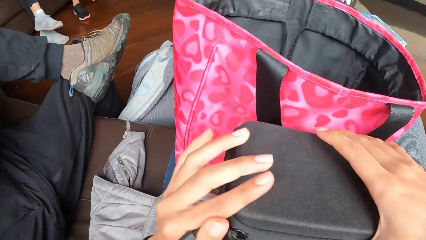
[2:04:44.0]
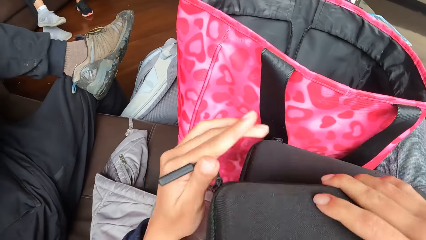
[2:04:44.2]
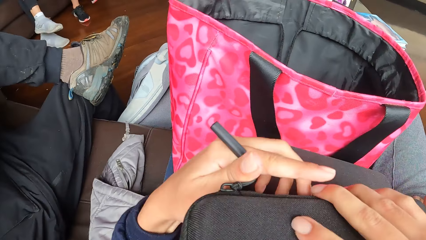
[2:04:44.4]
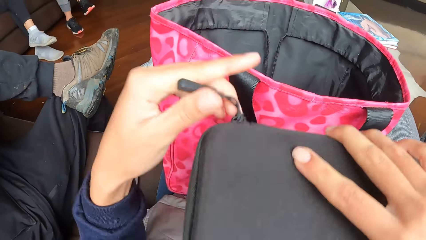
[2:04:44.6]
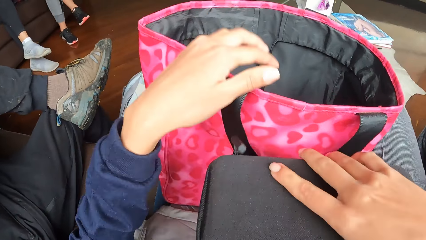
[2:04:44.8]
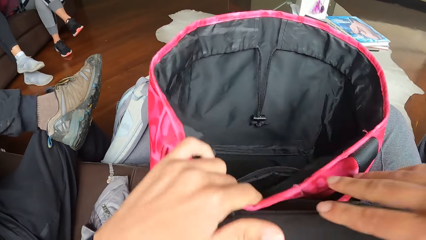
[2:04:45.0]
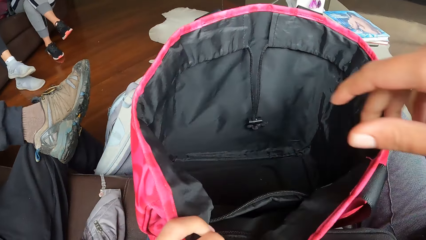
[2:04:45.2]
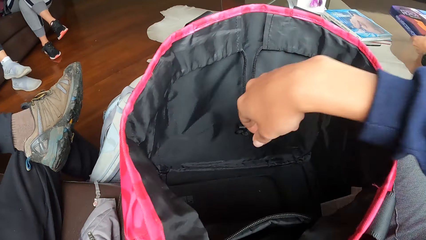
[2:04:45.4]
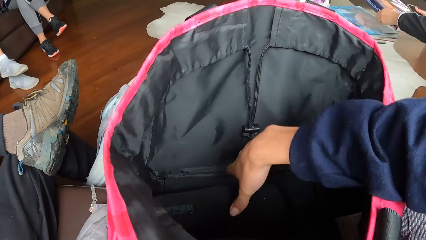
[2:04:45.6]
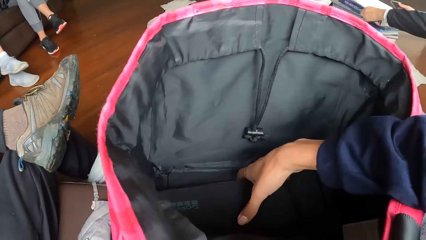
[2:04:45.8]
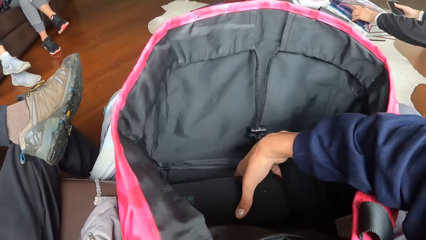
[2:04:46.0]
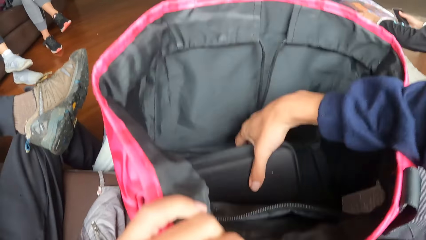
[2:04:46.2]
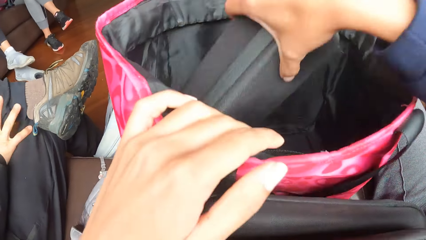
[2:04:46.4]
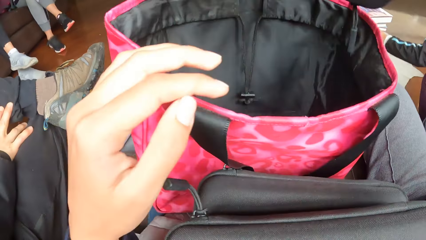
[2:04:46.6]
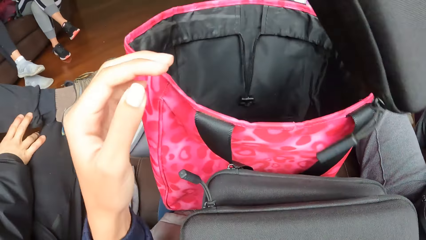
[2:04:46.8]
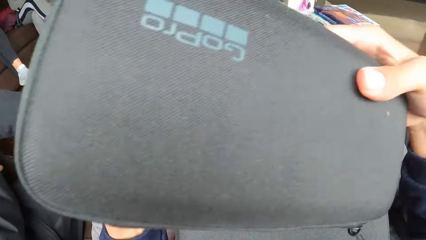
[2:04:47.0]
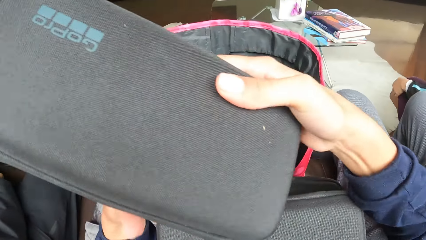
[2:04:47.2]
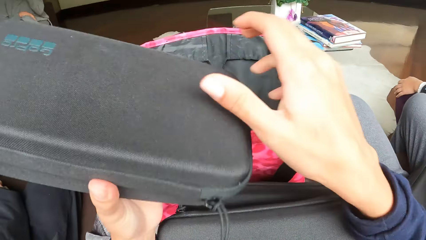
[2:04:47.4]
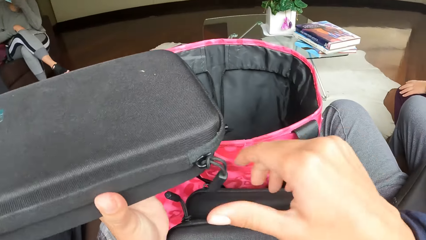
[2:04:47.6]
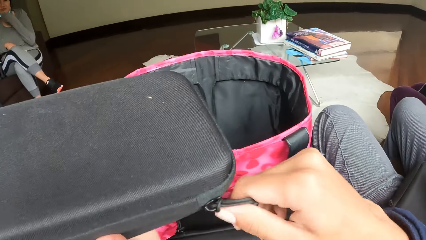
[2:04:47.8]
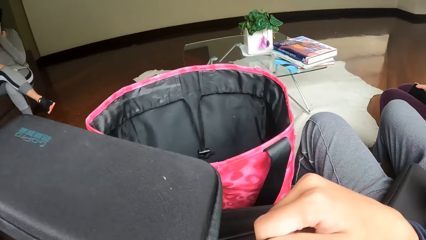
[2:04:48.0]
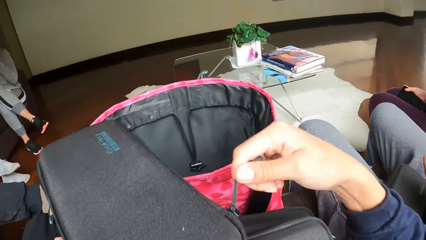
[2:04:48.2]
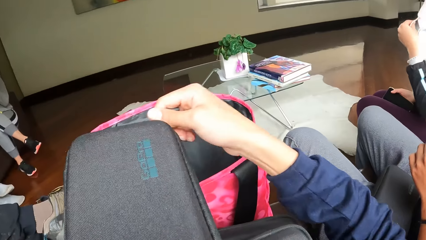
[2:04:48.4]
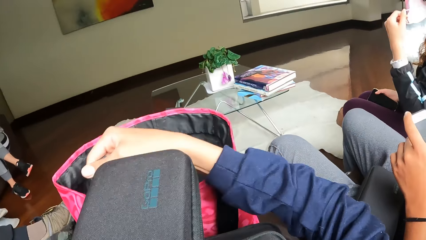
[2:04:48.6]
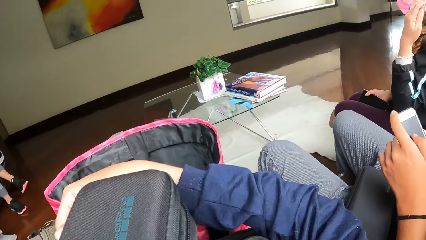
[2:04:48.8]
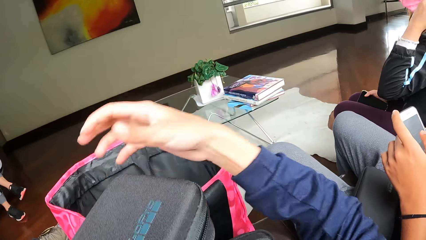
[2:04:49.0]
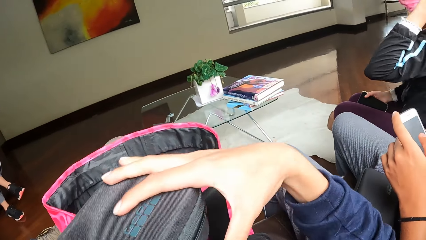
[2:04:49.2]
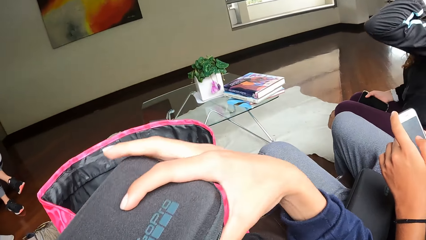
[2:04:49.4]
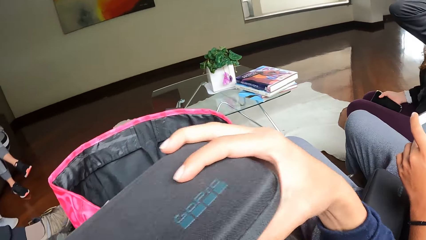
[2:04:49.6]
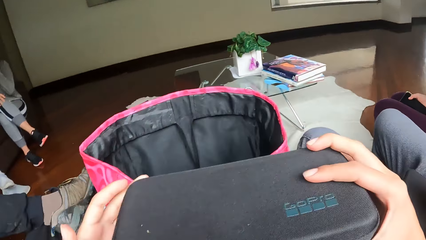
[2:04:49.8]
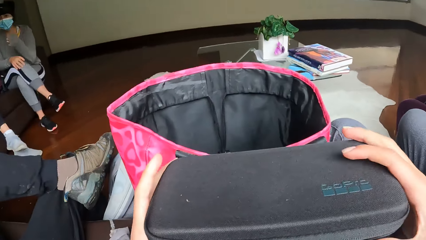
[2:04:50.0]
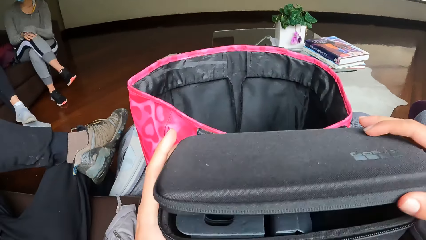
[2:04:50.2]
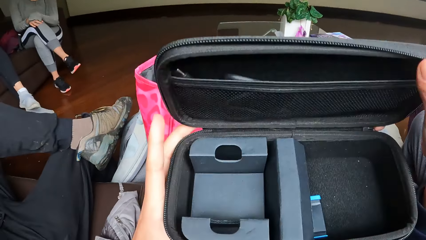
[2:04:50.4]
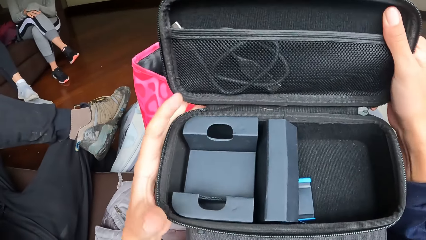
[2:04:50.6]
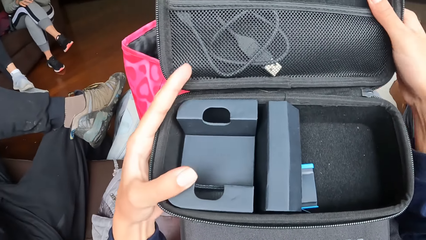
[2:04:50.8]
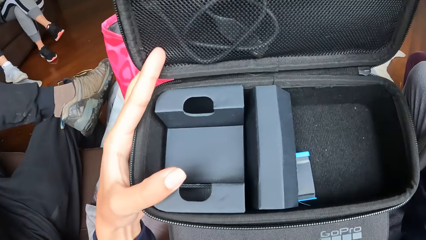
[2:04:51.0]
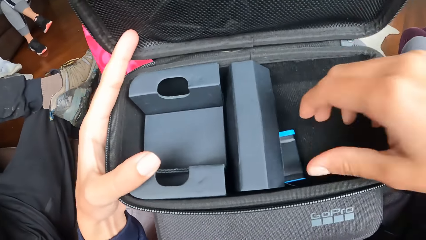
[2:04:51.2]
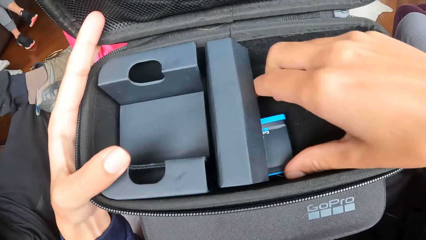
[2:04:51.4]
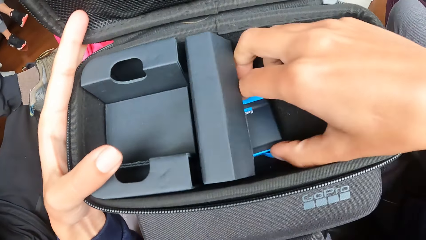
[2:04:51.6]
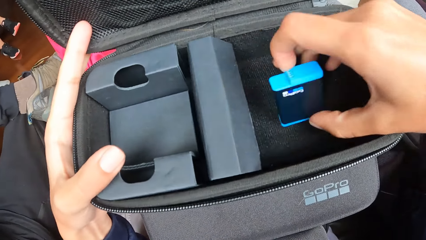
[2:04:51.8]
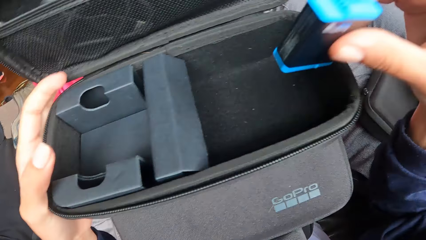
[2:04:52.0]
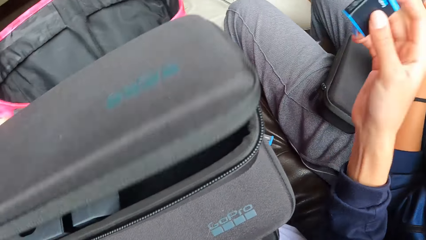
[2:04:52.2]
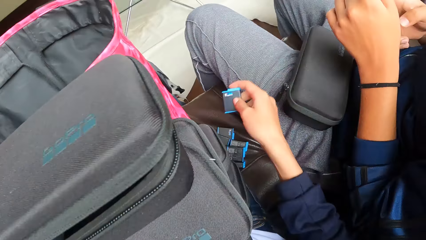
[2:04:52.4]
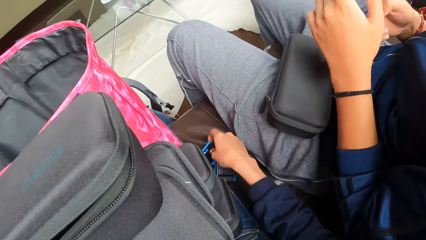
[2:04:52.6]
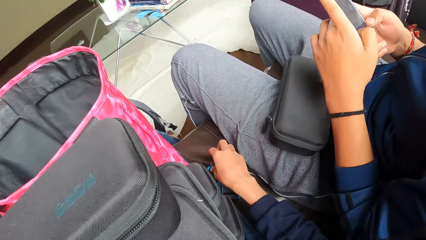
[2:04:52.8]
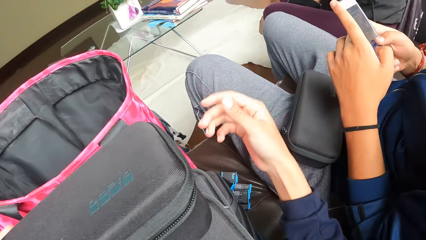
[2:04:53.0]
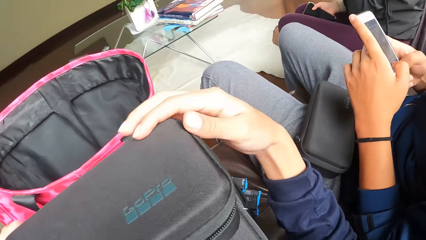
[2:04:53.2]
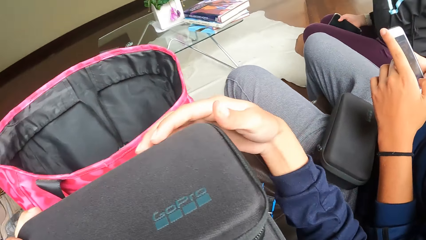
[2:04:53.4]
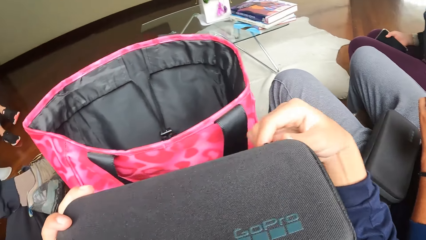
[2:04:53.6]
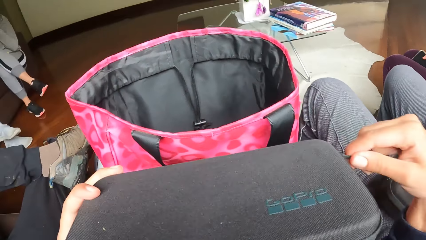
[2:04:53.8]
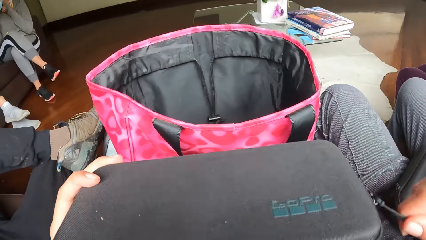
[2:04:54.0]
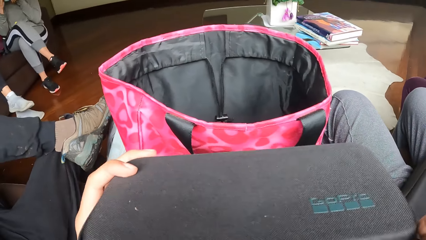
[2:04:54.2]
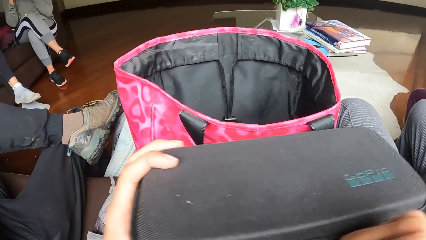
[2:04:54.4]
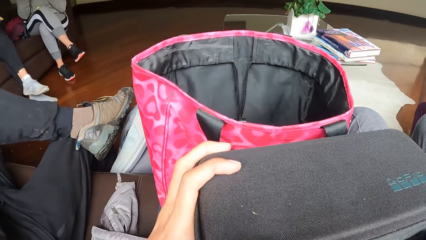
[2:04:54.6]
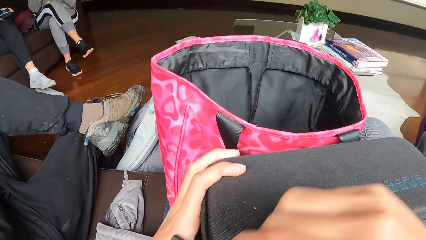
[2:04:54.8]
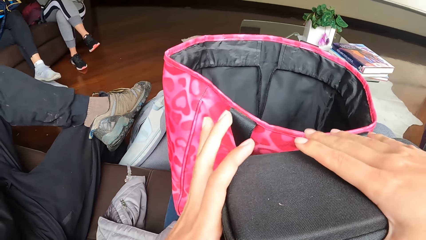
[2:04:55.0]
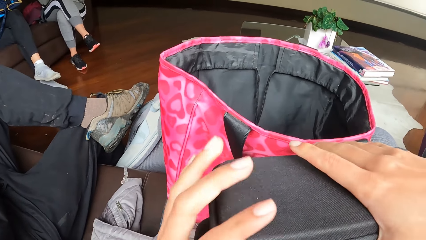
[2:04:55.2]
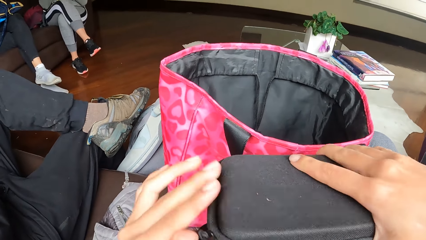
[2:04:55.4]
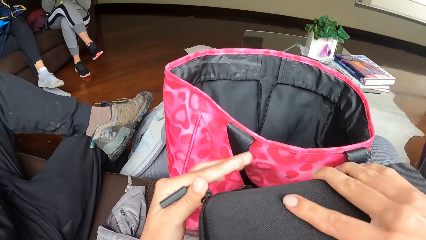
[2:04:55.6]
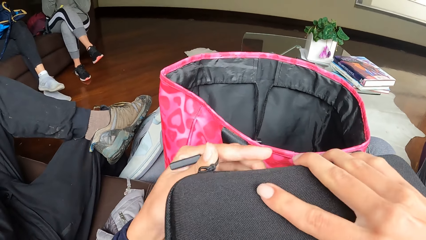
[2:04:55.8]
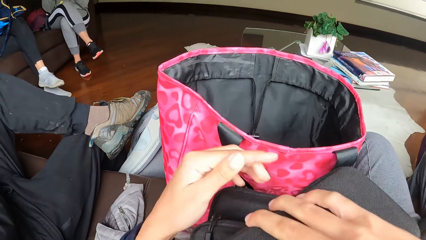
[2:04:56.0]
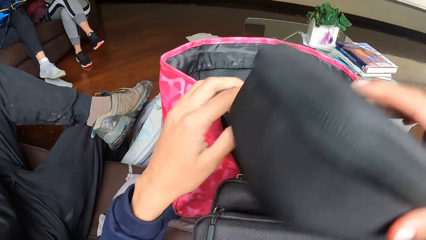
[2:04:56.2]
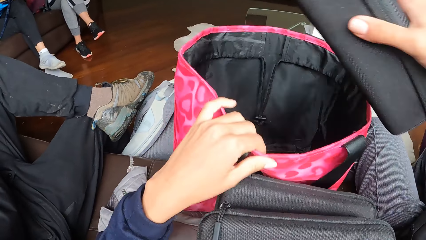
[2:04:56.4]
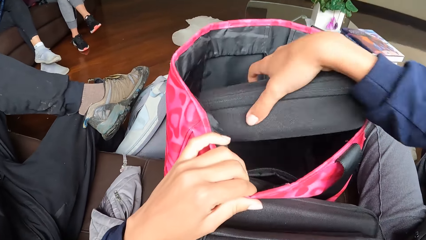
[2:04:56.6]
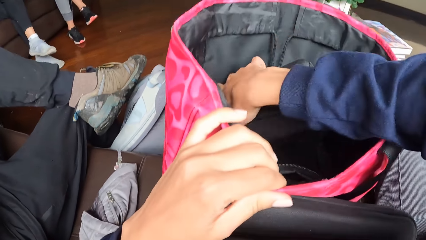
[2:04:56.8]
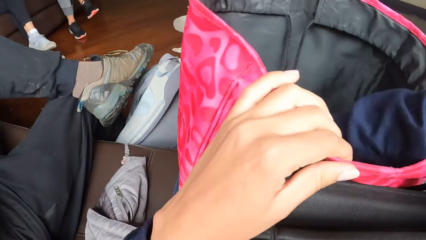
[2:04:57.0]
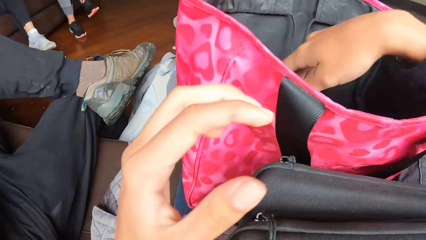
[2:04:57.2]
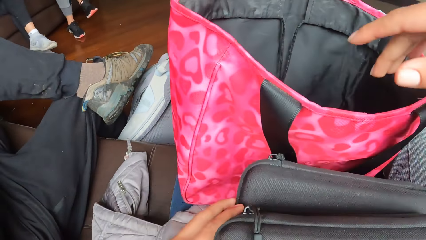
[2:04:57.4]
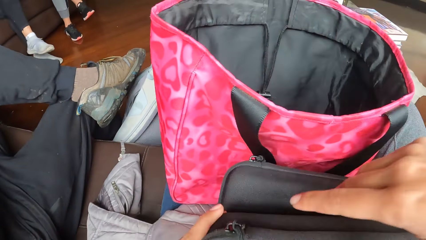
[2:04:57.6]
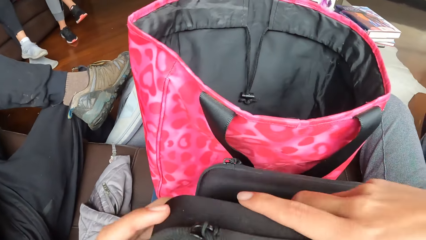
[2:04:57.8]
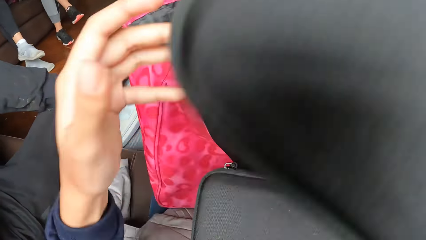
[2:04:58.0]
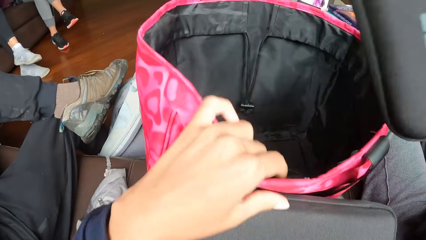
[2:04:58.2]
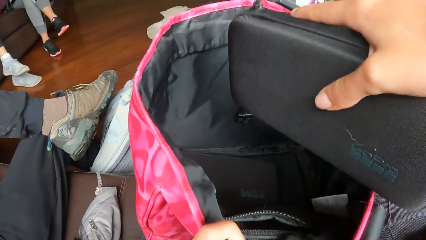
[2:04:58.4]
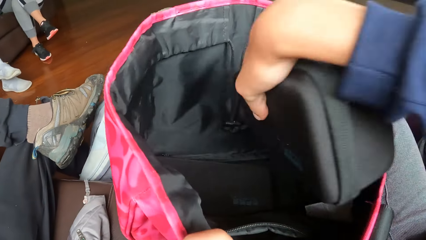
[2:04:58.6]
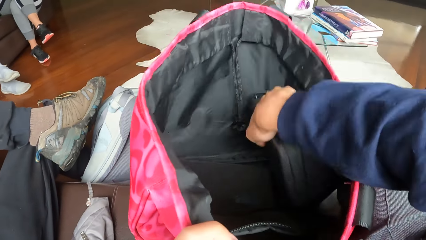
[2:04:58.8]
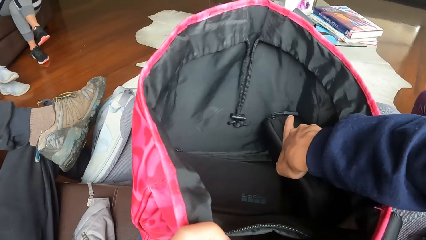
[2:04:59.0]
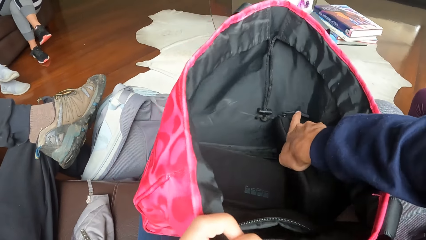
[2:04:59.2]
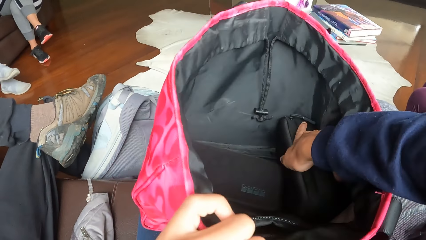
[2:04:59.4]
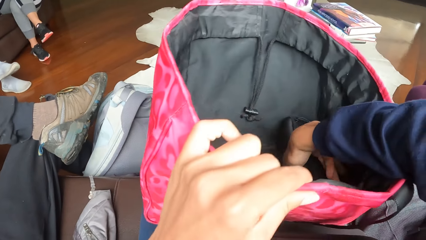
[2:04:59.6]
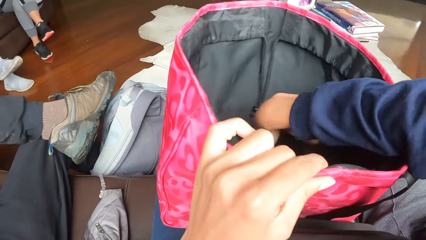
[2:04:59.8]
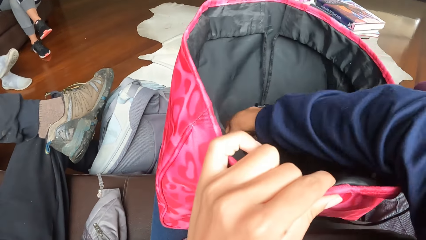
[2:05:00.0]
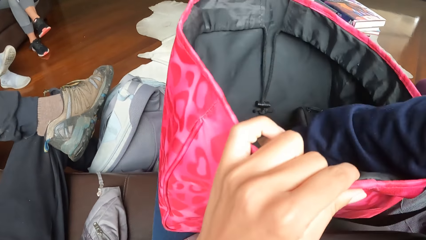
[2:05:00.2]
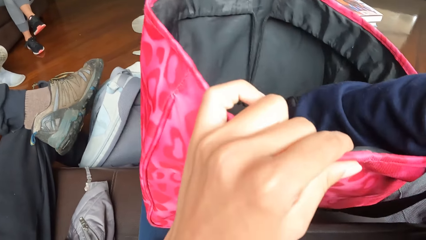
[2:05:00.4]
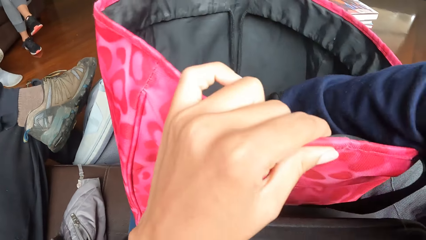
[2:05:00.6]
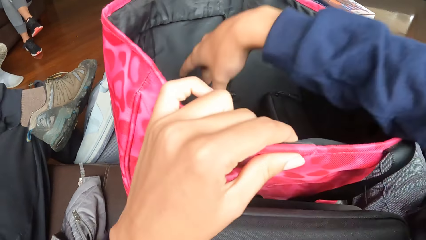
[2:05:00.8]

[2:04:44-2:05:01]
The camera wearer zips a purse with her left hand. She holds a bag with her left hand. She removes the purse from the handbag with her right hand. She holds the purse with the left hand. She zips the purse with her right hand. She unzips the purse with her right hand. She opens the purse with her right hand. She removes a battery from the purse with her right hand. She closes the purse with her left hand. She drops the battery on the chair with her right hand. She zips the purse with her right hand. She zips the purse with her left hand. She holds the bag with her left hand. She keeps the purse in the handbag with her right hand. She carries the purse from her lap with her right hand. She holds the bag with her left hand. She keeps the purse in the handbag with her right hand.
